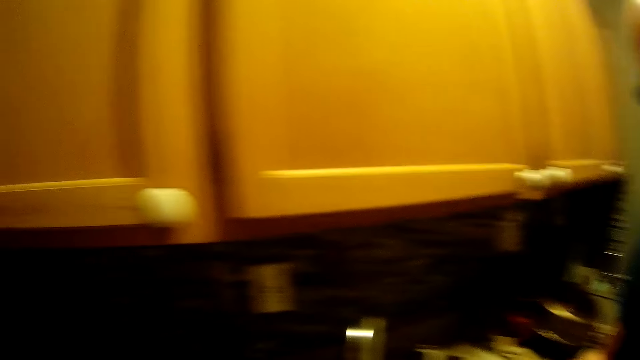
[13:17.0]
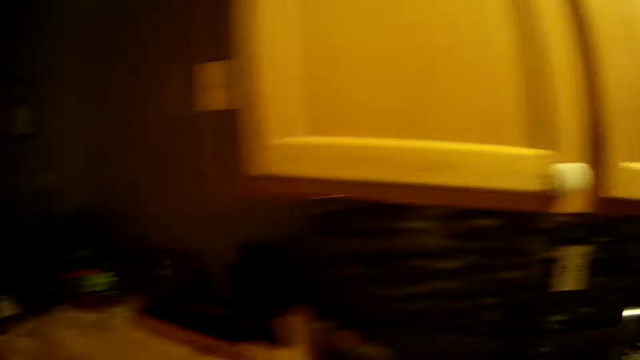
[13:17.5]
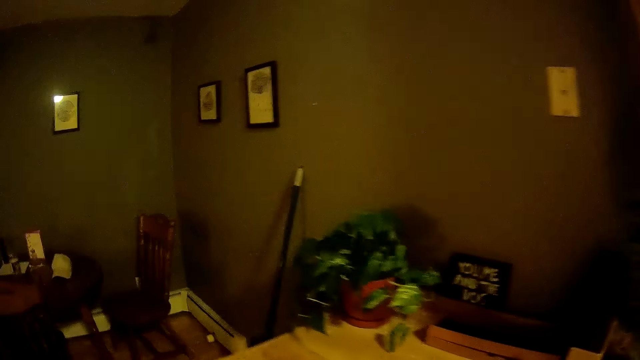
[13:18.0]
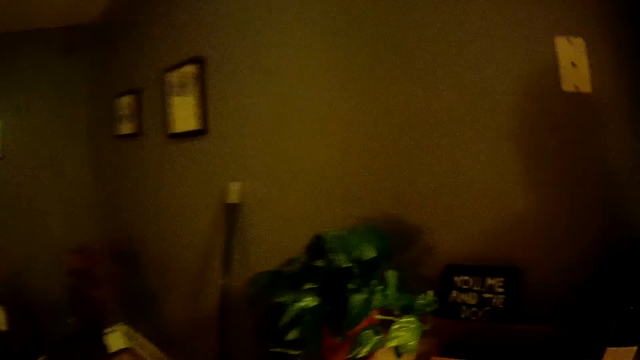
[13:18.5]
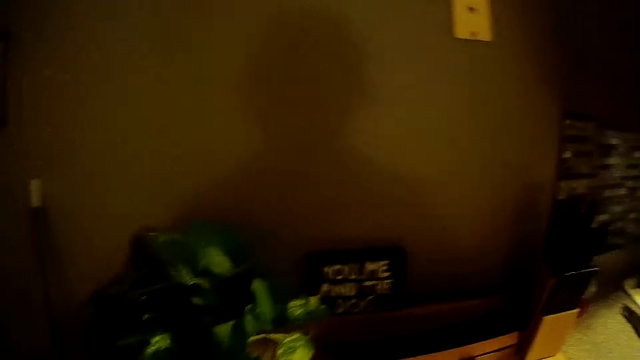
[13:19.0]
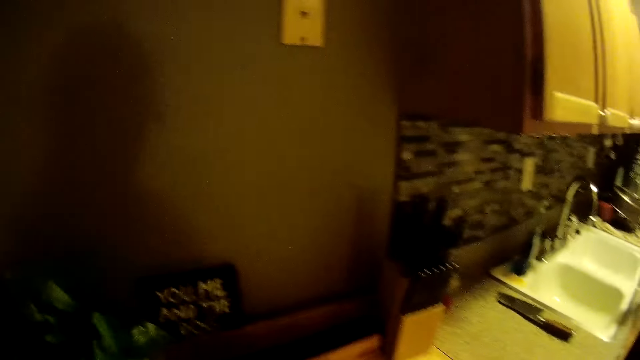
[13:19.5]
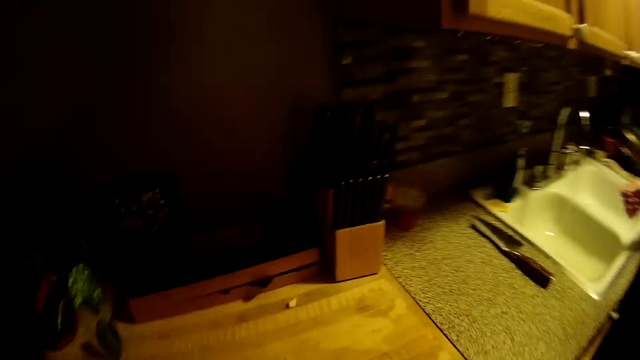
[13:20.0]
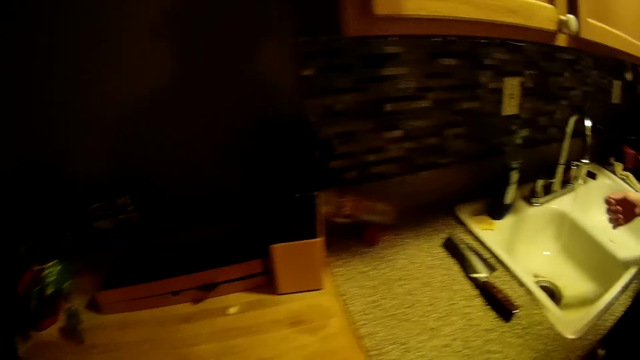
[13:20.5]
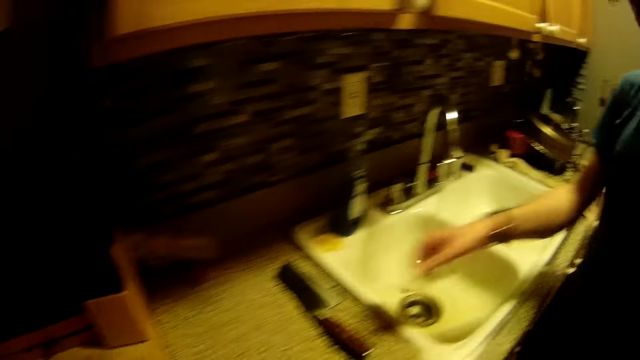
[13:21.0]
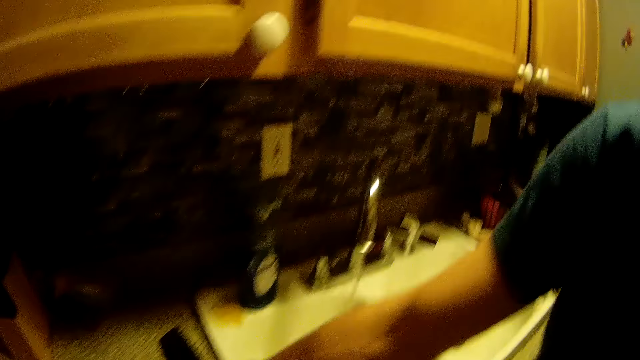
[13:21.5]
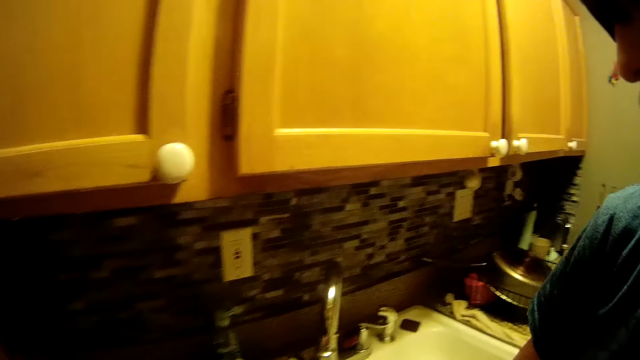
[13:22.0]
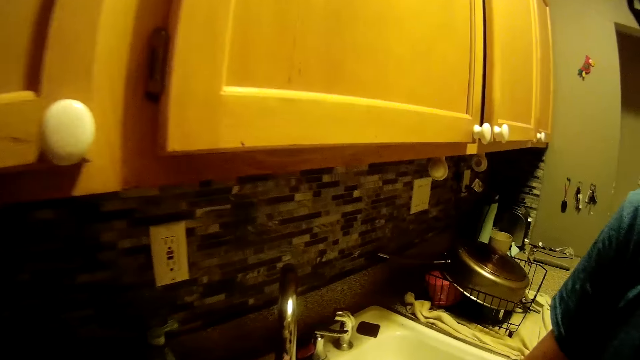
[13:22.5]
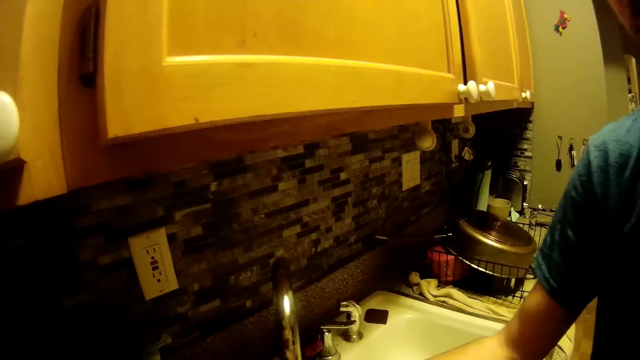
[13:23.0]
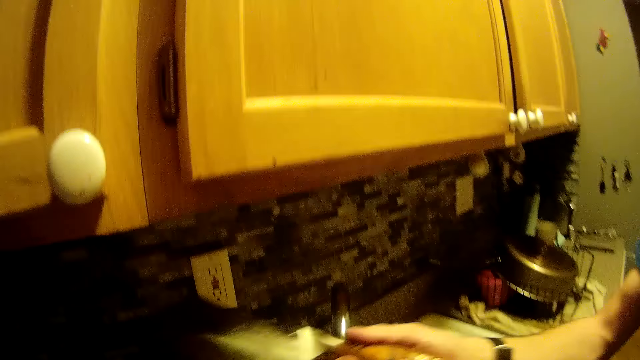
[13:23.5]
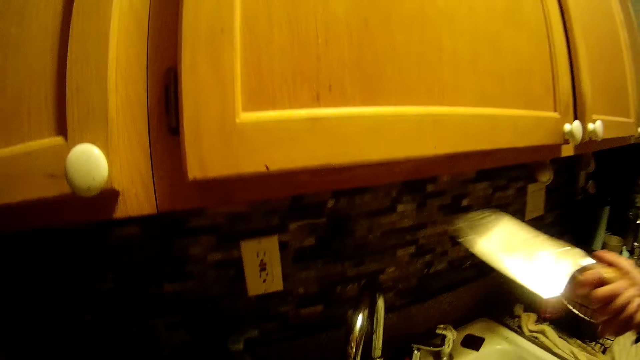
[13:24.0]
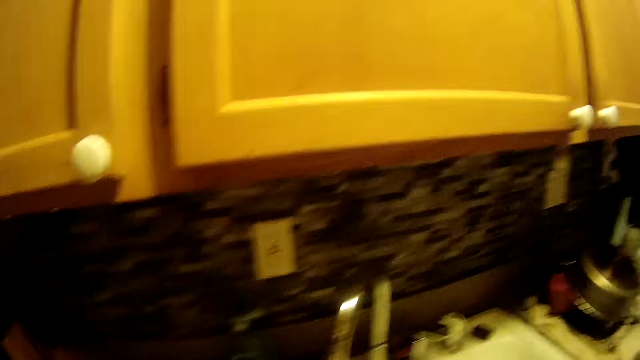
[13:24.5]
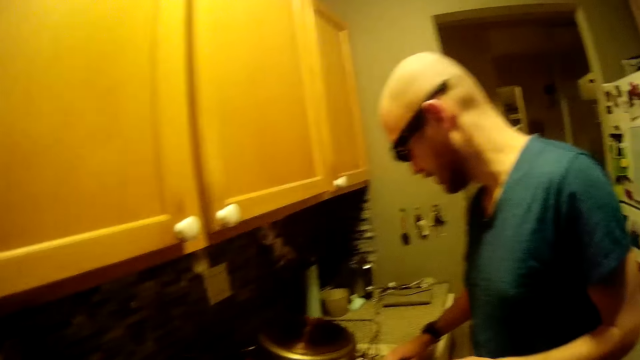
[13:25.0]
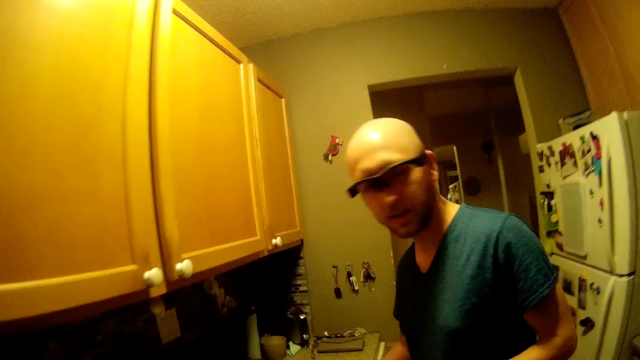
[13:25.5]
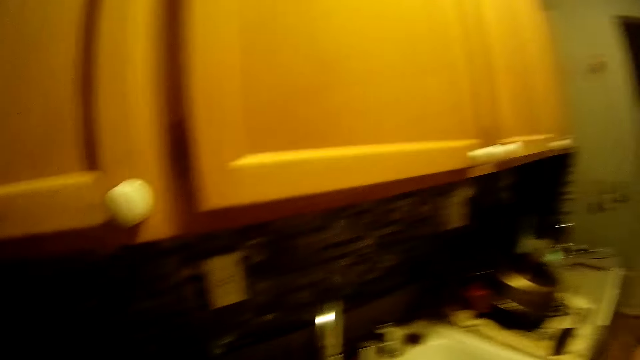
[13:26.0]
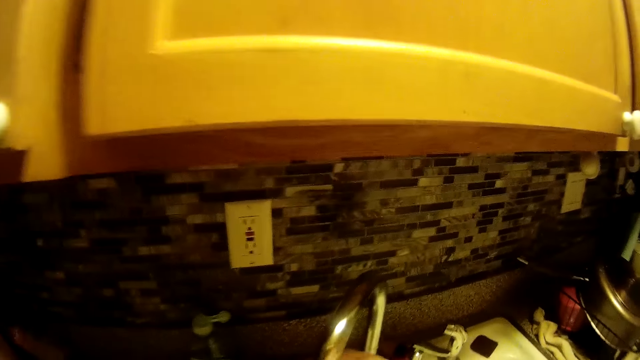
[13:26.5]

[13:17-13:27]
The camera wearer walks around. He holds a butcher's knife in his right hand.

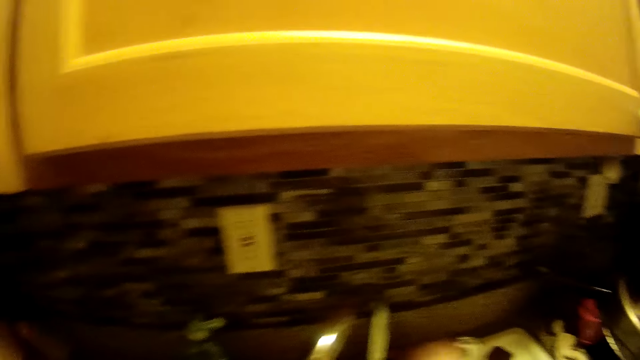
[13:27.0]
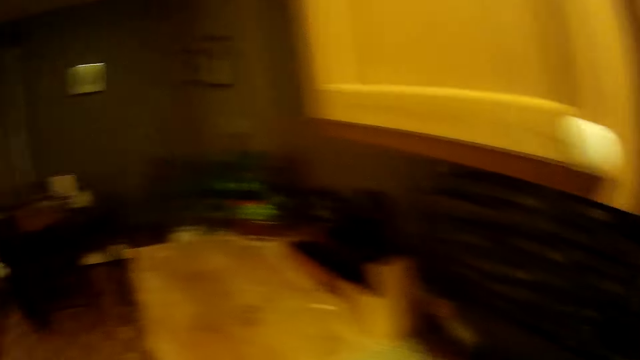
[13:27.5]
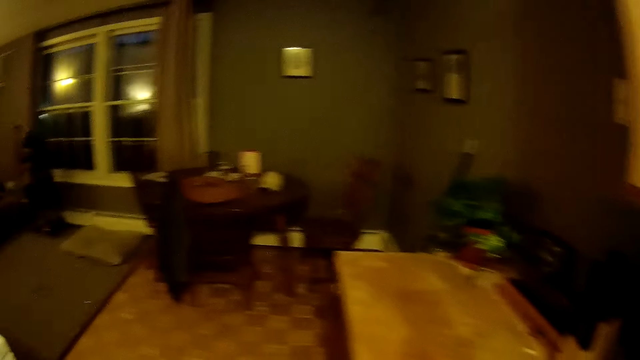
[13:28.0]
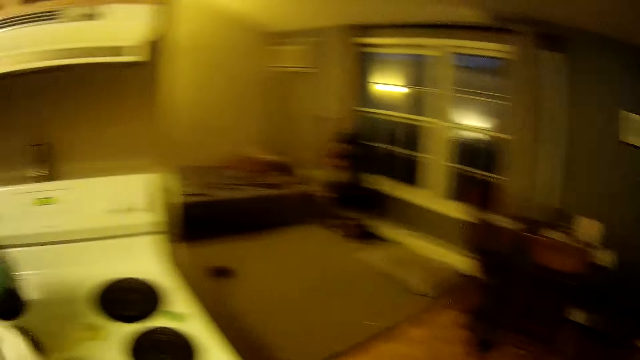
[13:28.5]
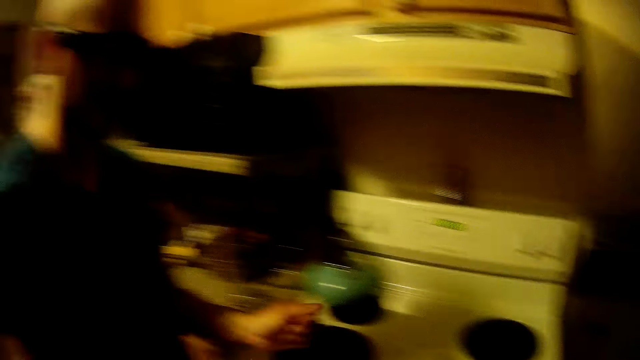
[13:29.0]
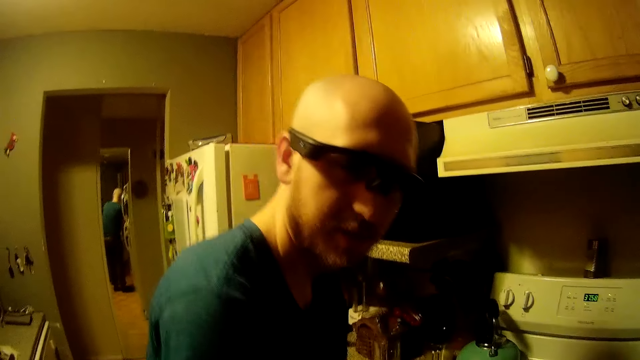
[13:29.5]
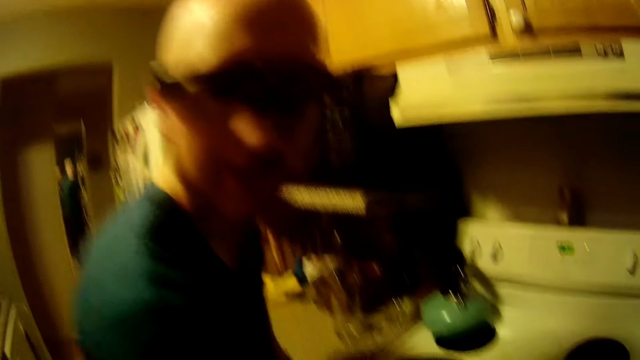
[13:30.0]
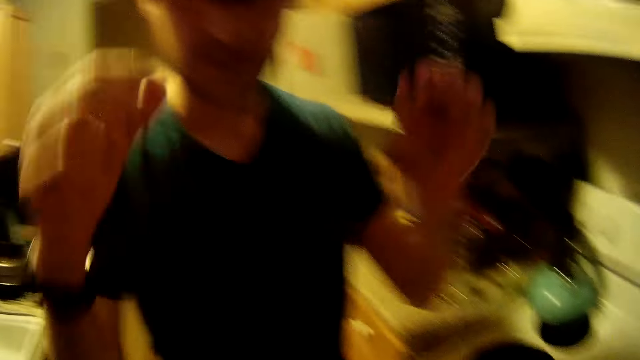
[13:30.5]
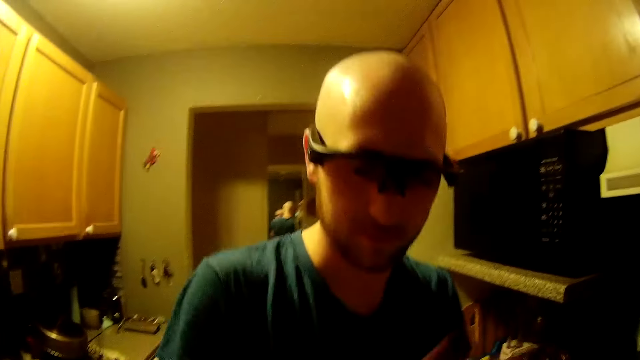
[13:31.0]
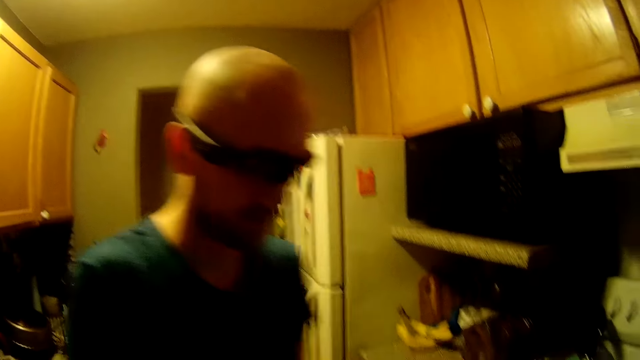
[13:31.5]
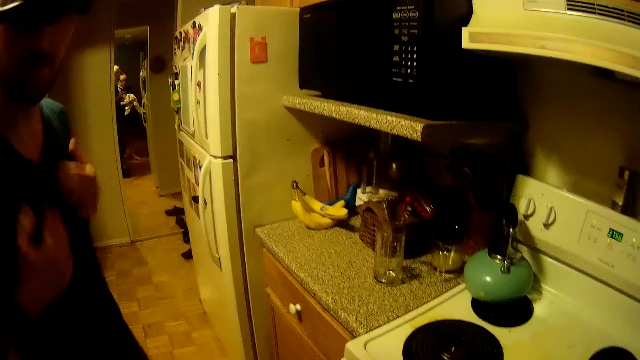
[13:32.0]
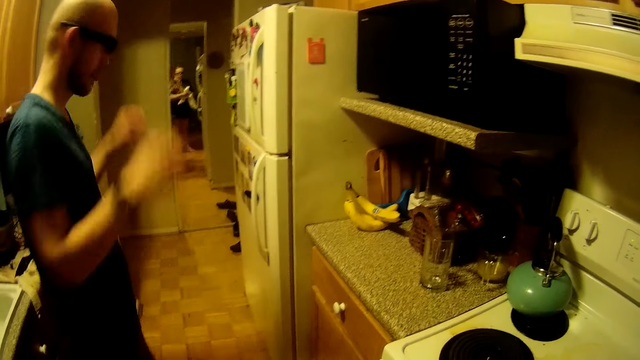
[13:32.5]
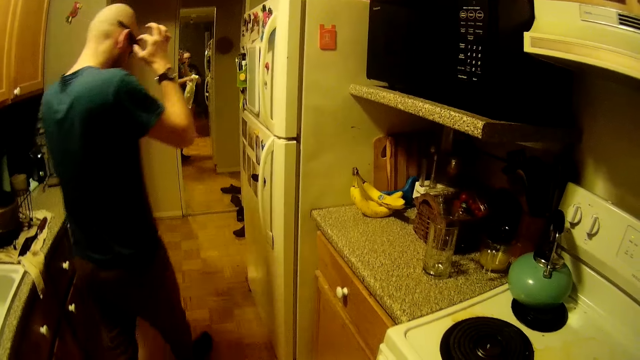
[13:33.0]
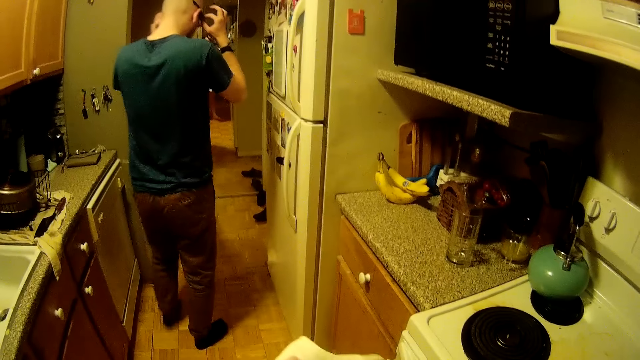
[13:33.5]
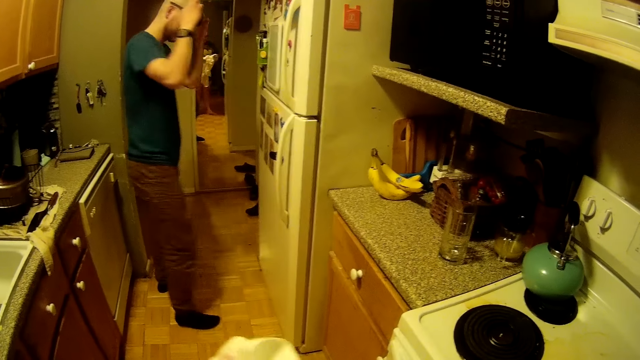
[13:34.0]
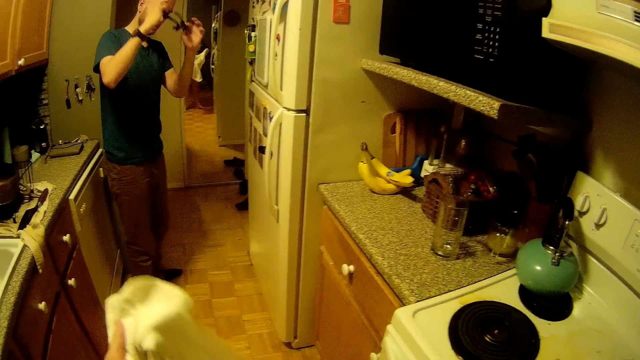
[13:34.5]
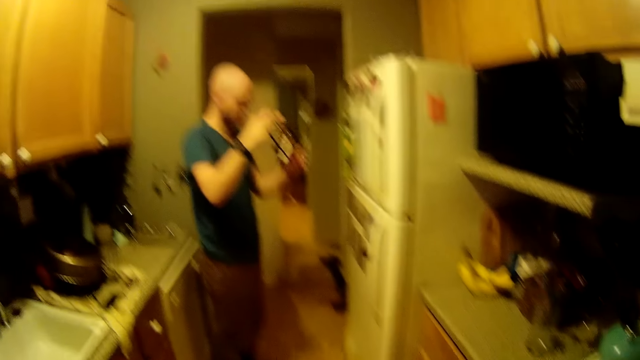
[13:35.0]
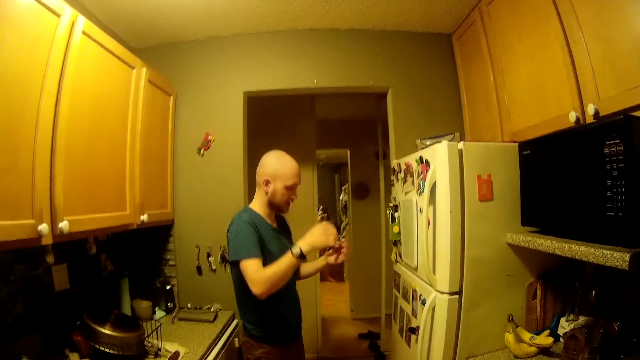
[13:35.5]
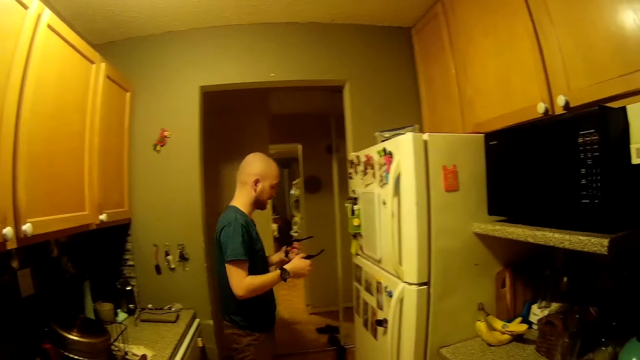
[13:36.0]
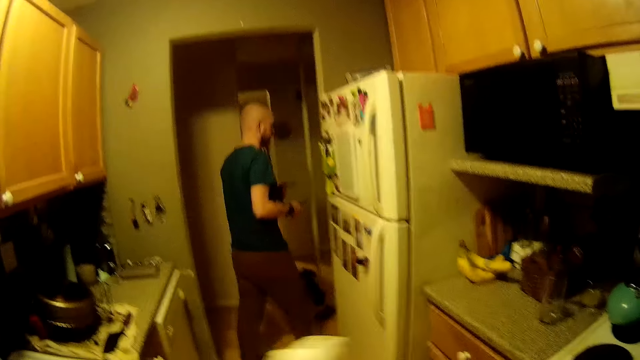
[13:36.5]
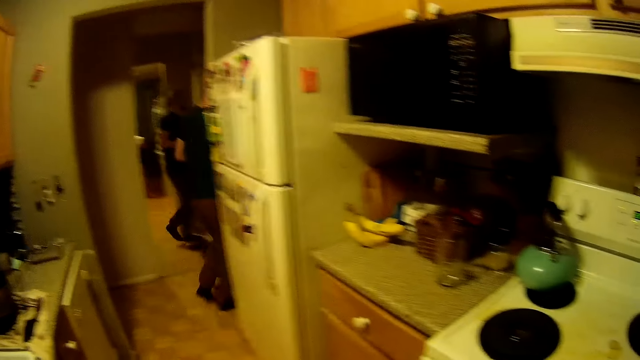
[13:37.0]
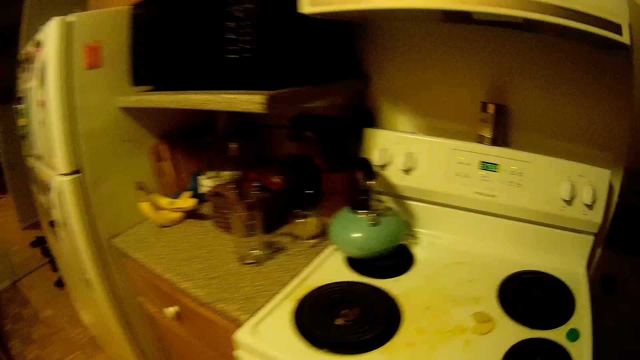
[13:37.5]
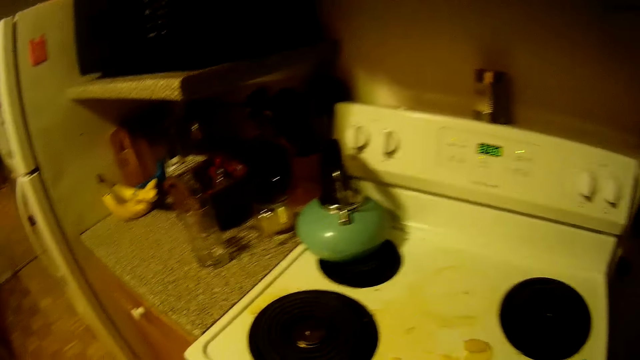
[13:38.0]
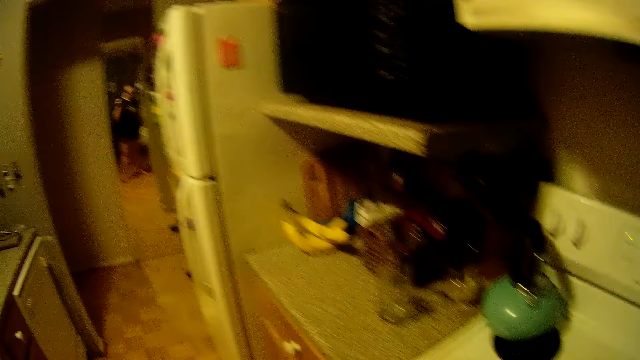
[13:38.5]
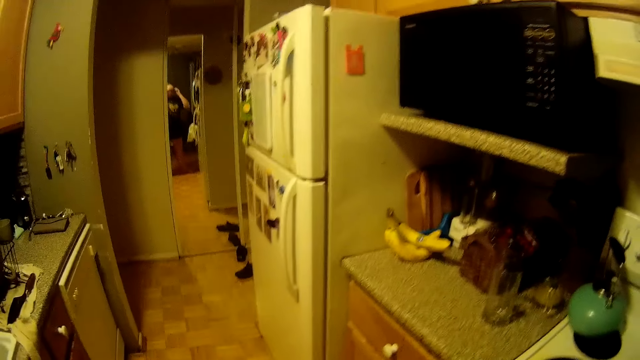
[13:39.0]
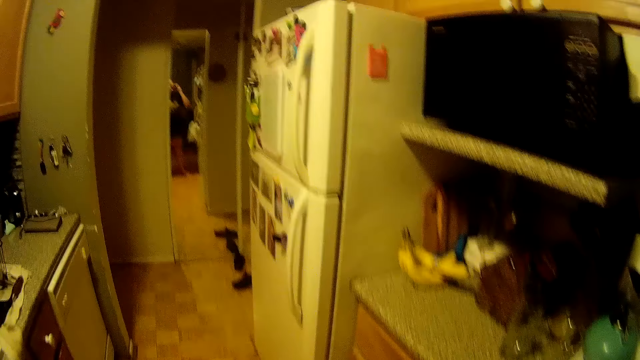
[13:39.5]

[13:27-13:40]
The camera wearer looks at the man. The man cleans both hands on his shirt. Another man walks away from the camera wearer. The first man removes the wearable smart glasses from his face. The camera wearer holds a towel.
